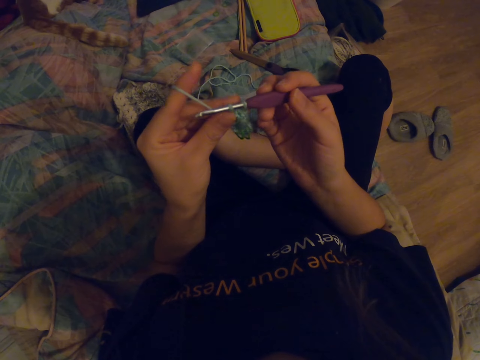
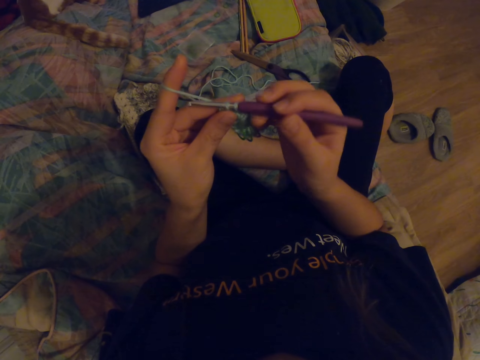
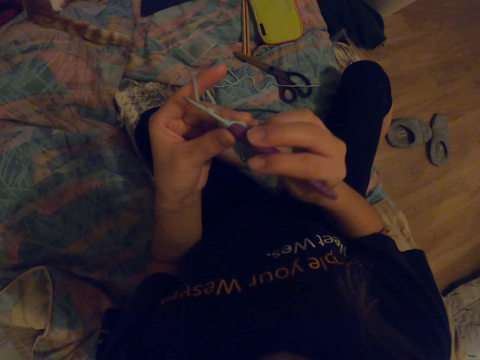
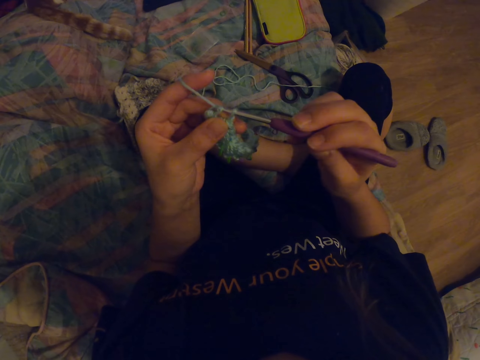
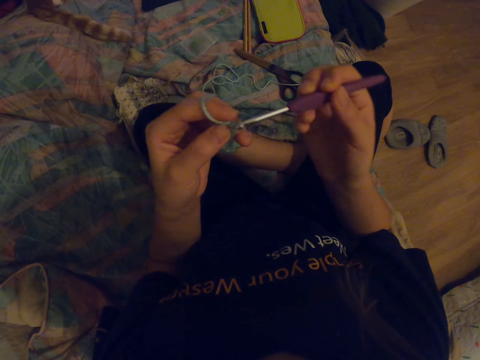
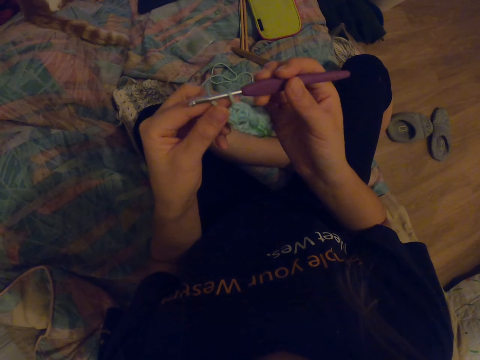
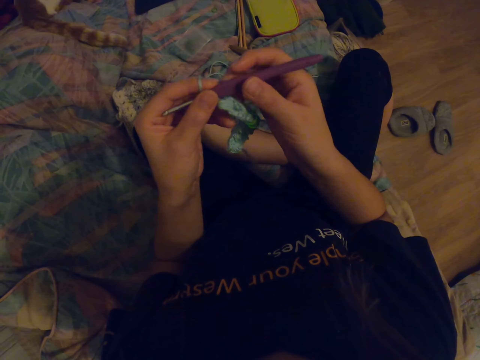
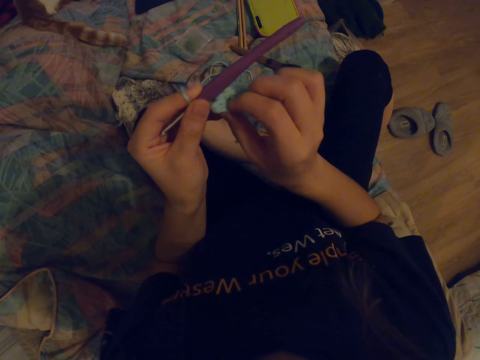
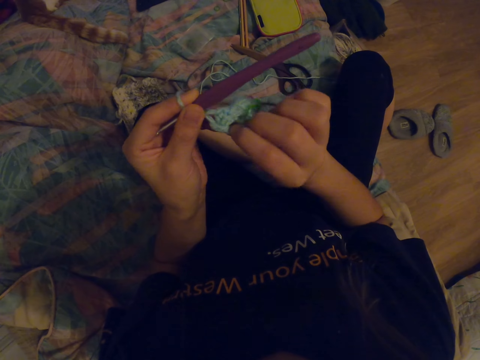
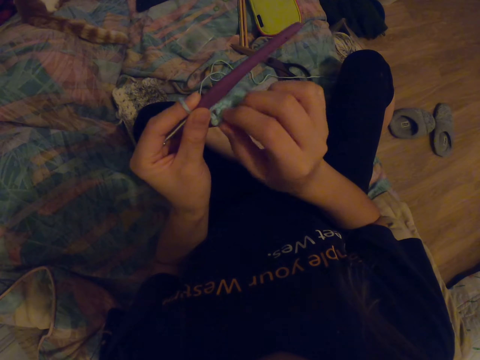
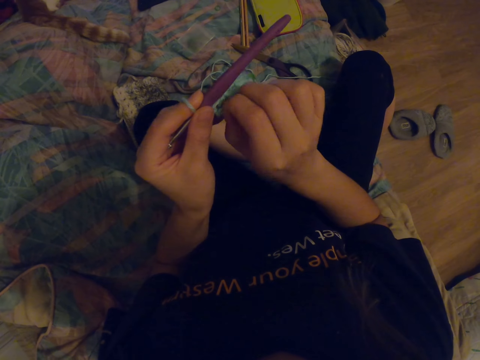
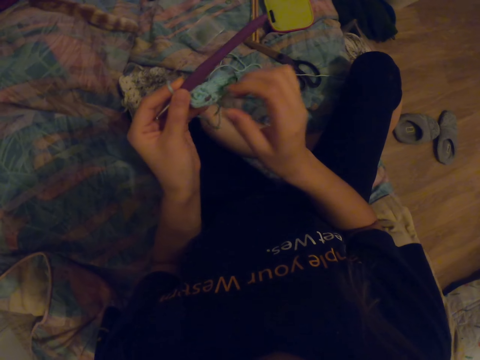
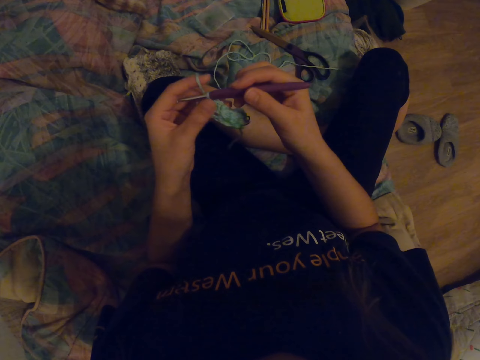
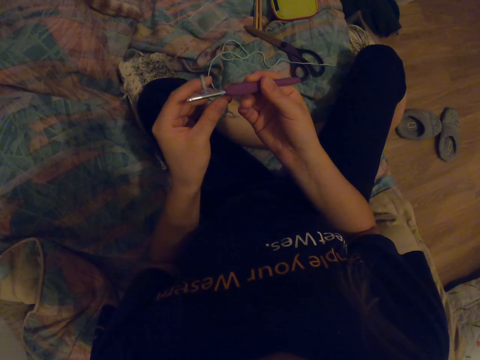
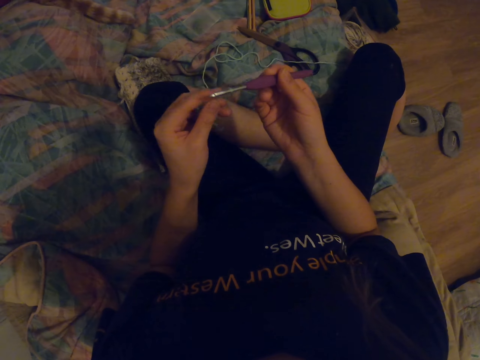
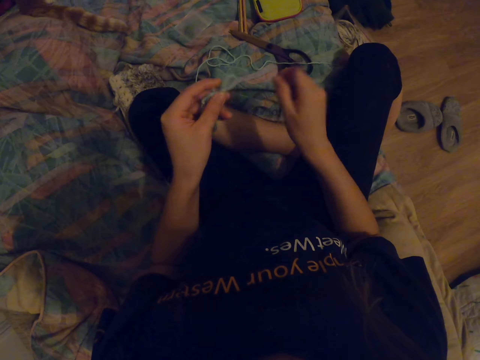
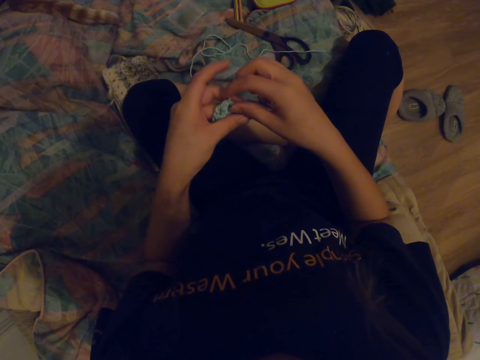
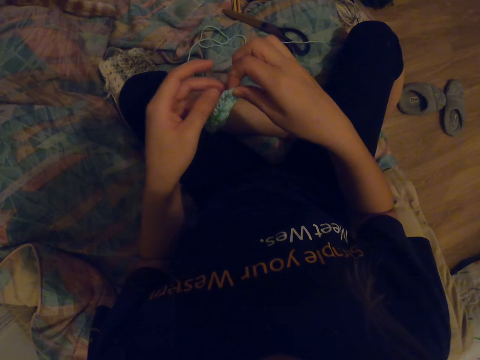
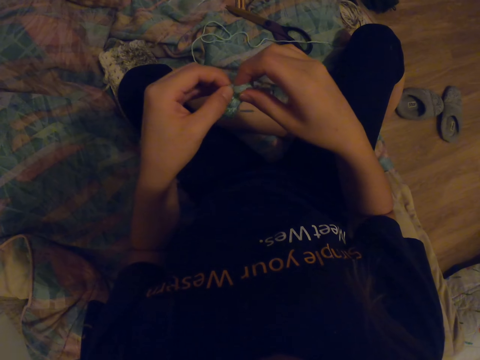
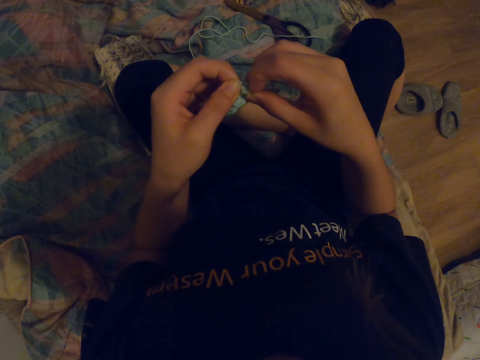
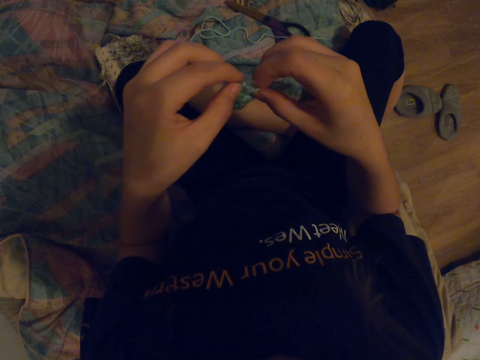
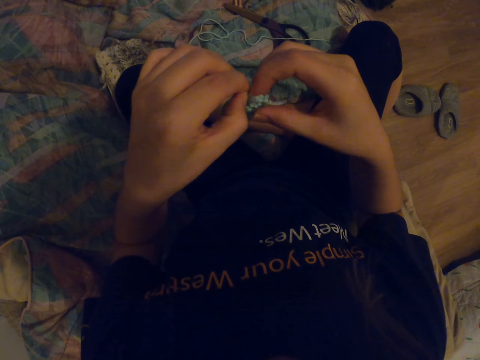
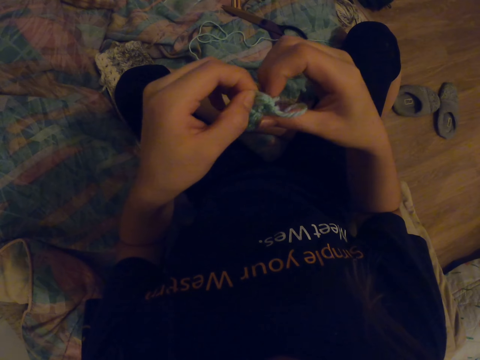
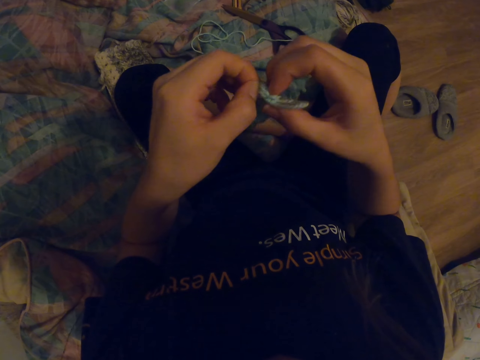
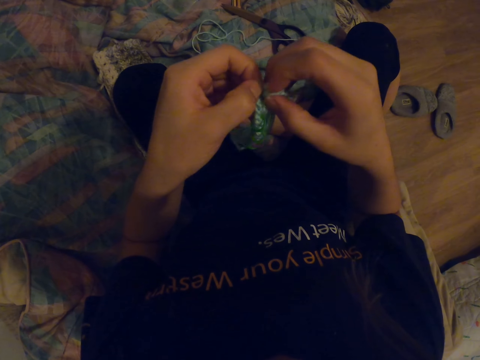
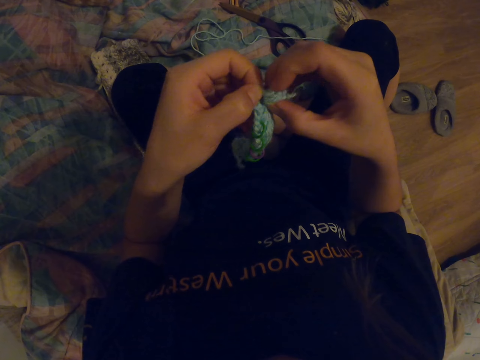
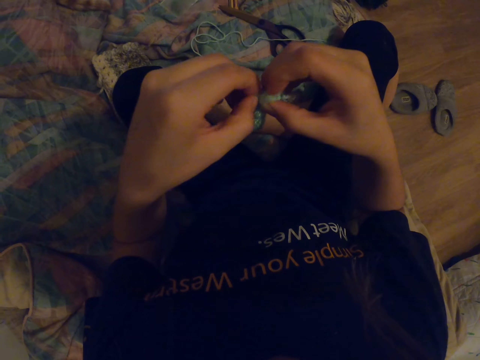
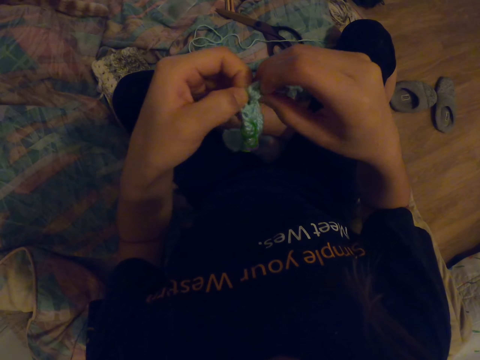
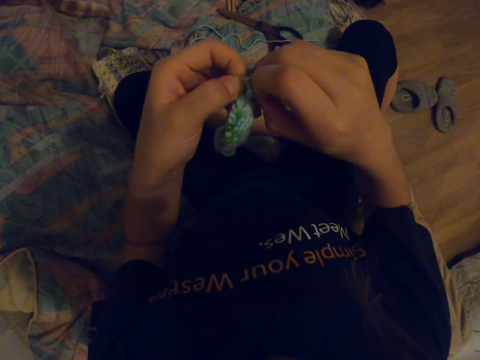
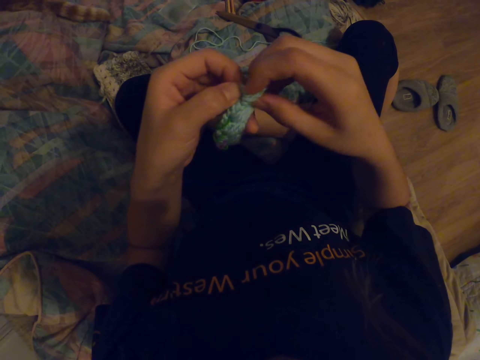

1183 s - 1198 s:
The camera wearer straightens the fabric. They put a needle on the couch. They remove the crochet hook from the fabric. They straighten the fabric. They hold the fabric.

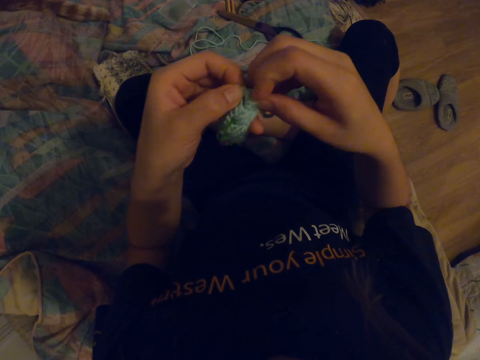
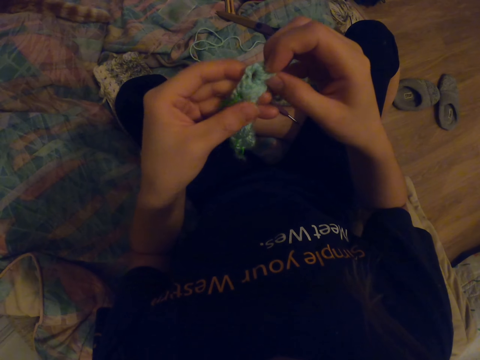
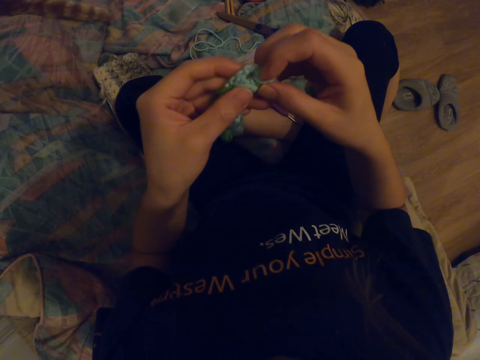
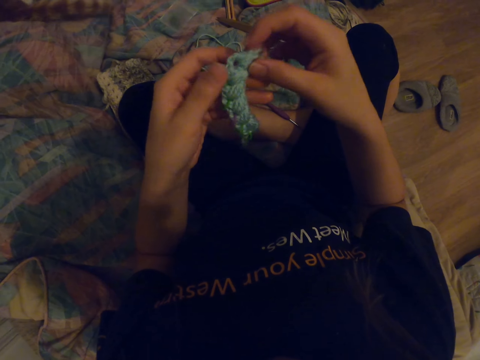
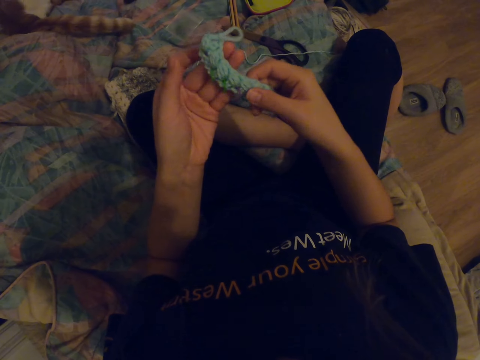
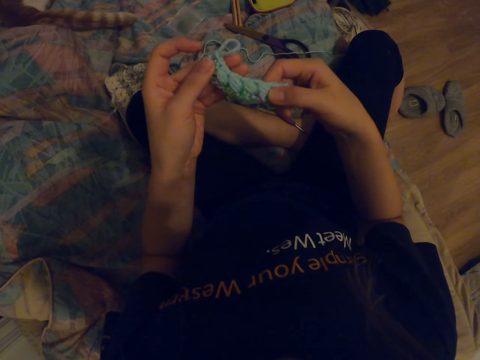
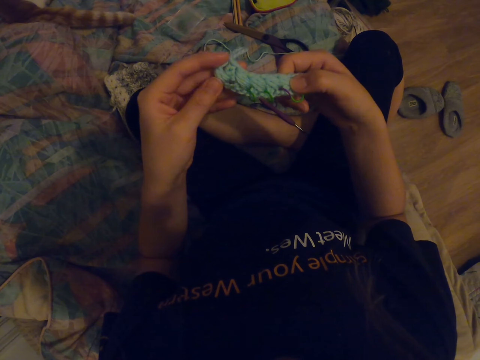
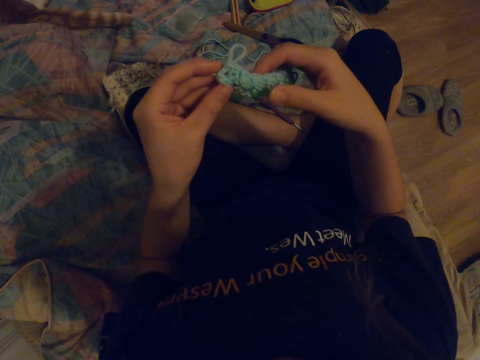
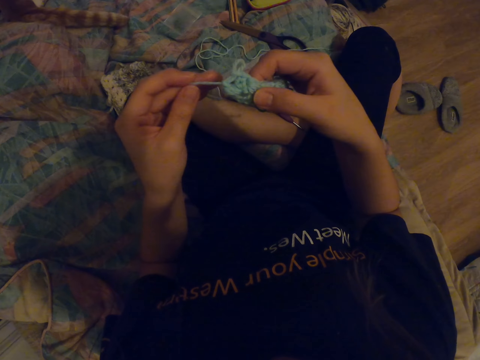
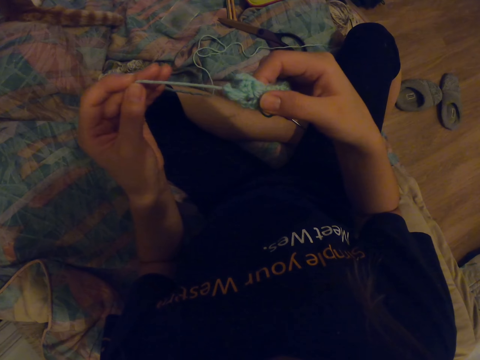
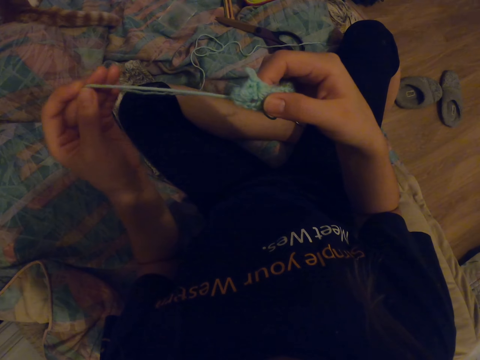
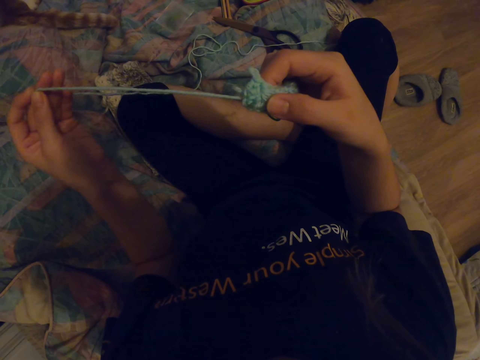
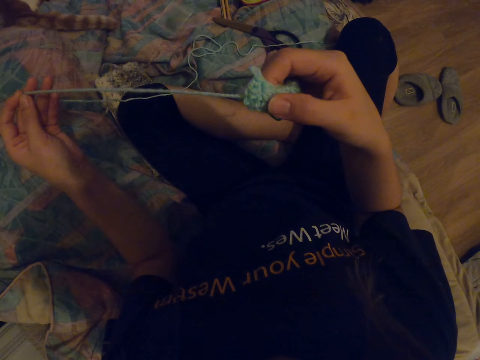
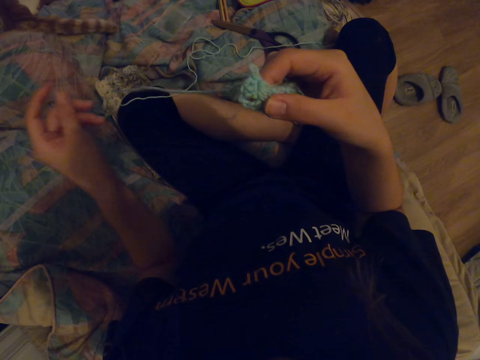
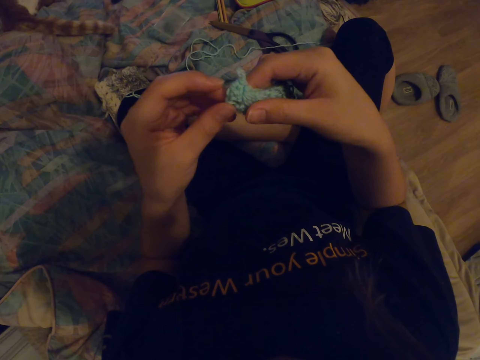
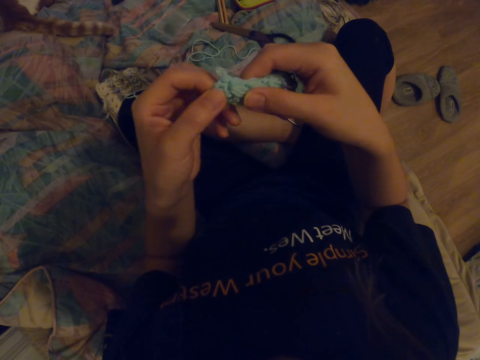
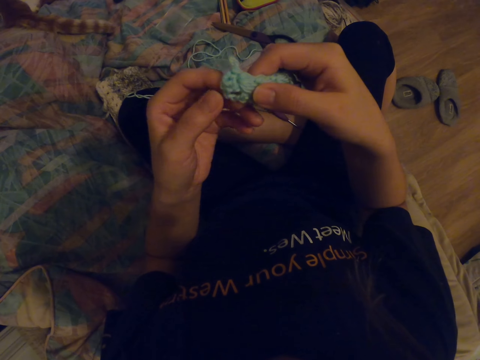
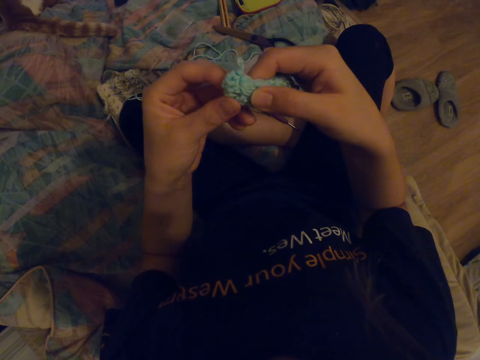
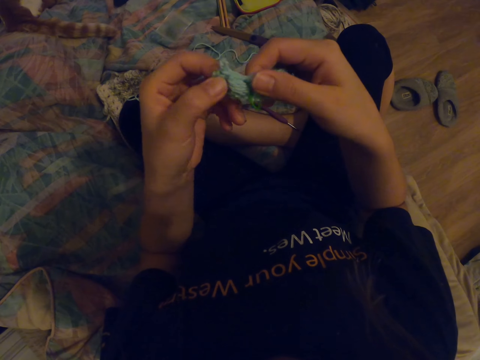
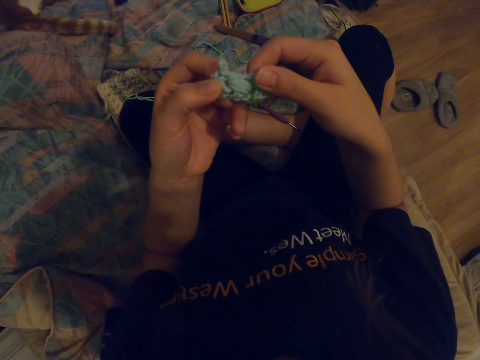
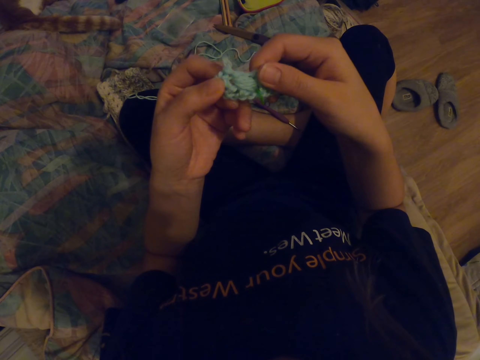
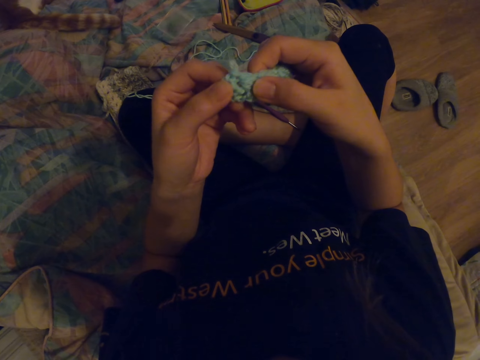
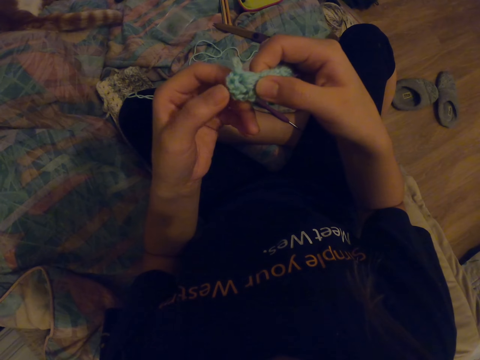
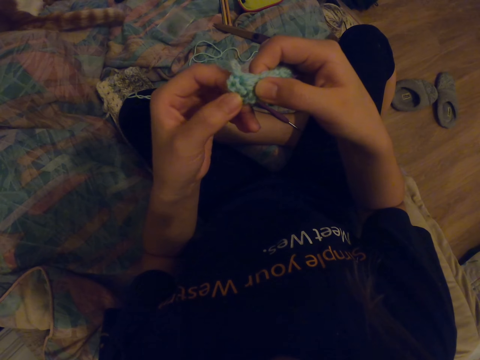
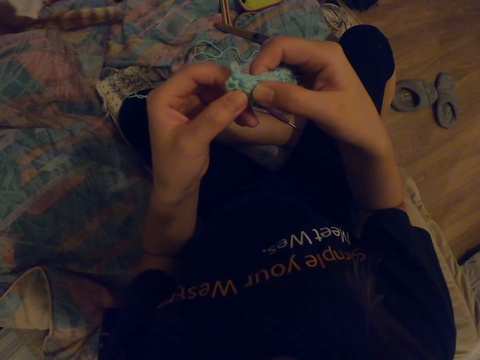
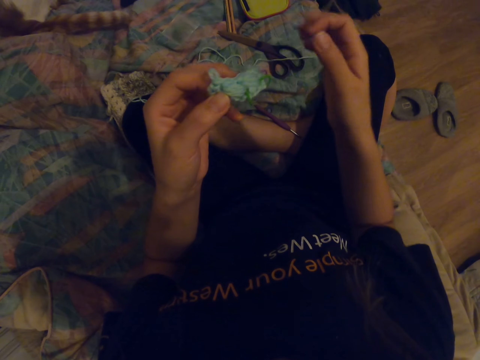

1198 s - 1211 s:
The camera wearer looks at the fabric. They untwine the fabric. They pull out the yarn. They straighten the fabric. They look at the fabric.
